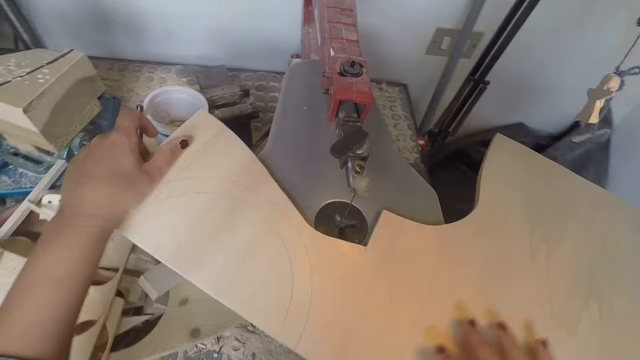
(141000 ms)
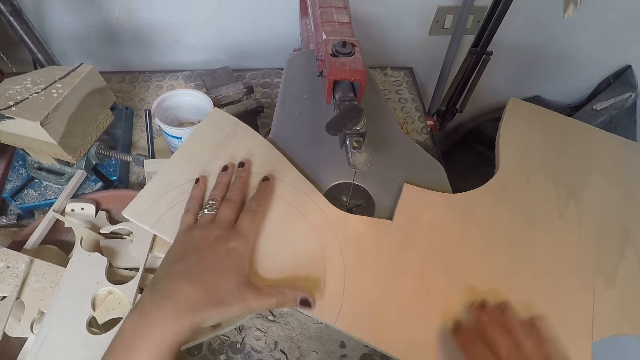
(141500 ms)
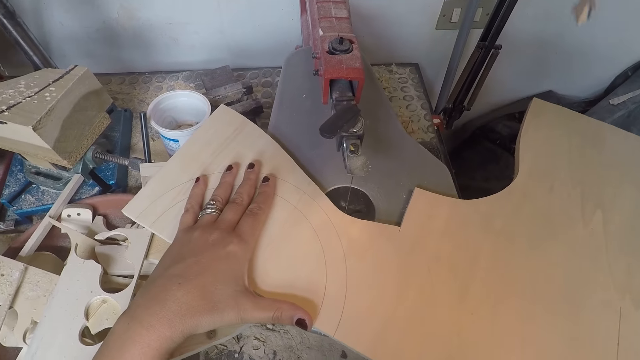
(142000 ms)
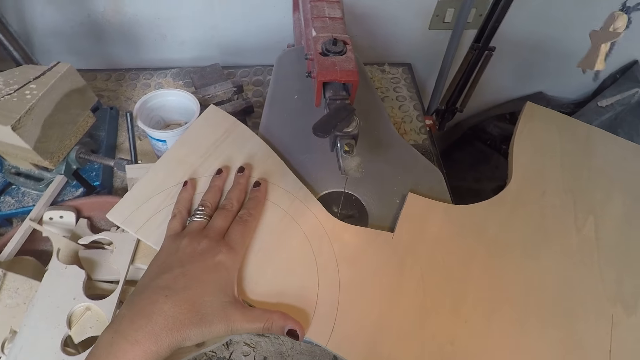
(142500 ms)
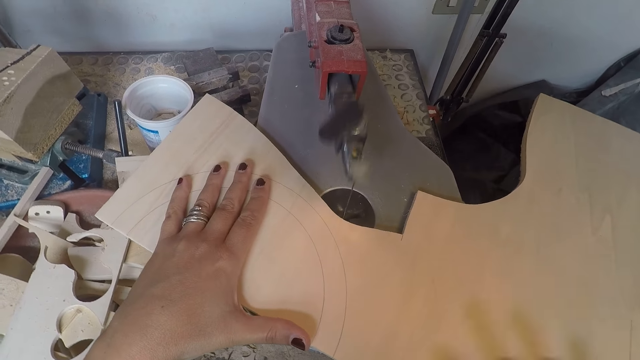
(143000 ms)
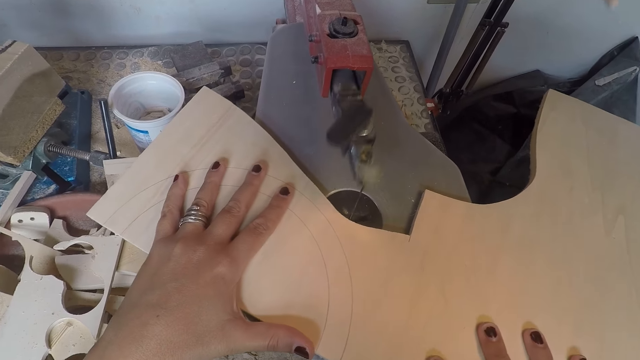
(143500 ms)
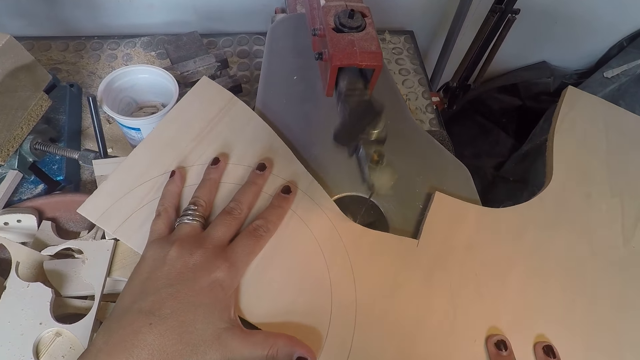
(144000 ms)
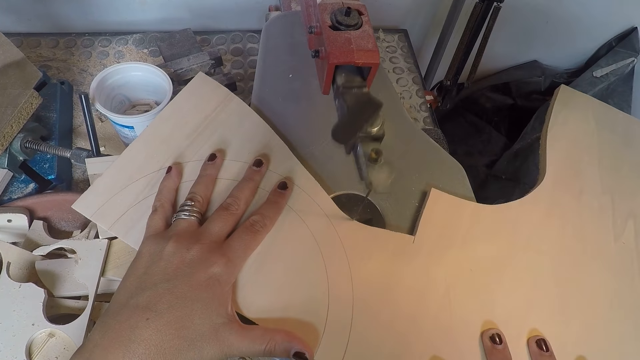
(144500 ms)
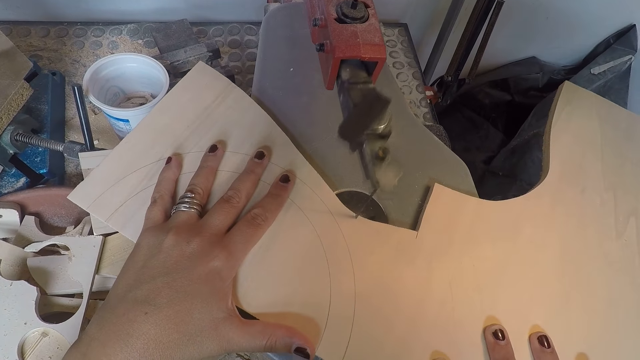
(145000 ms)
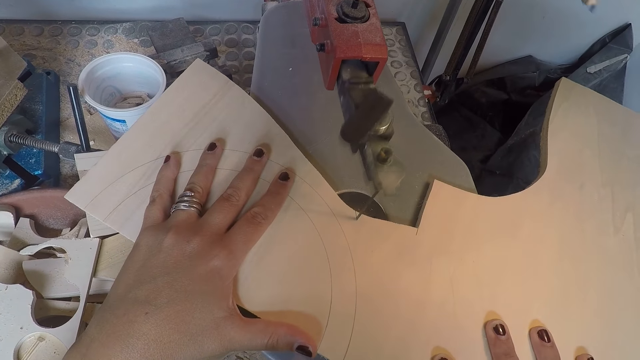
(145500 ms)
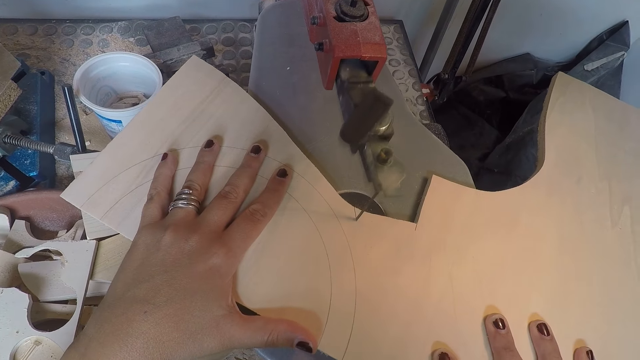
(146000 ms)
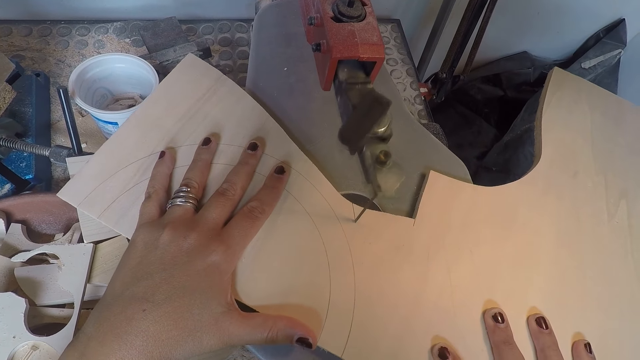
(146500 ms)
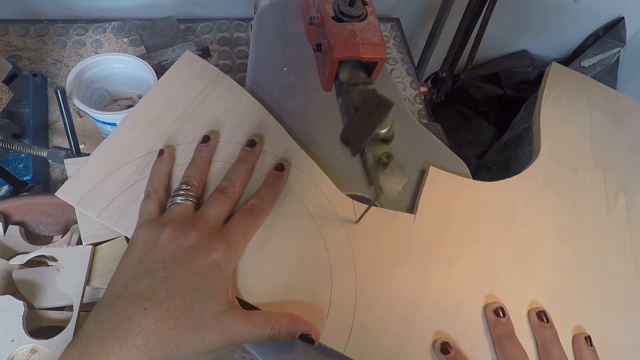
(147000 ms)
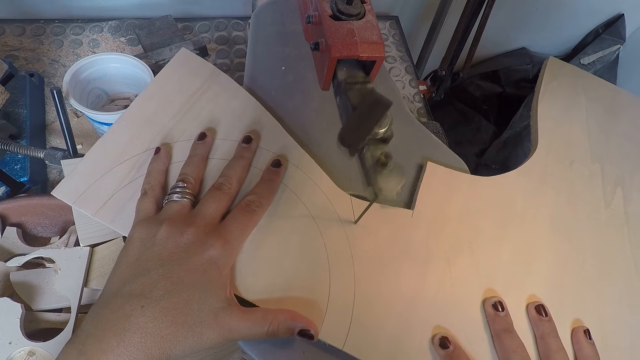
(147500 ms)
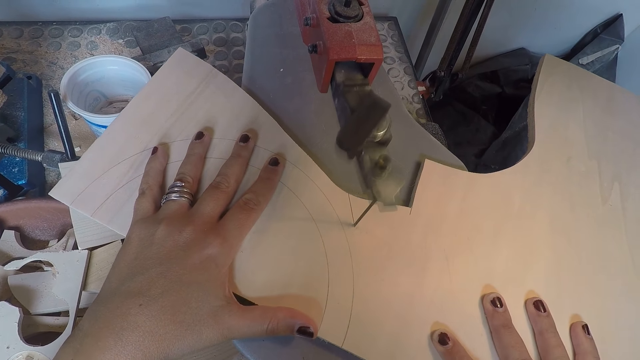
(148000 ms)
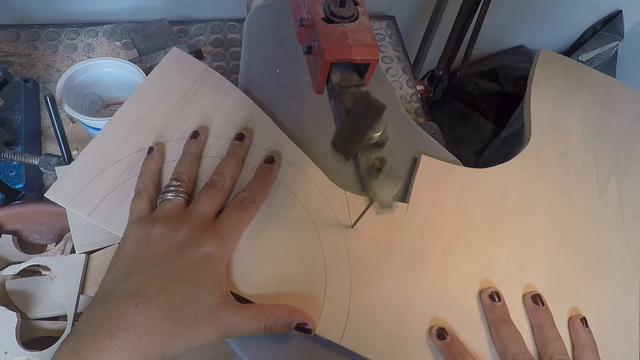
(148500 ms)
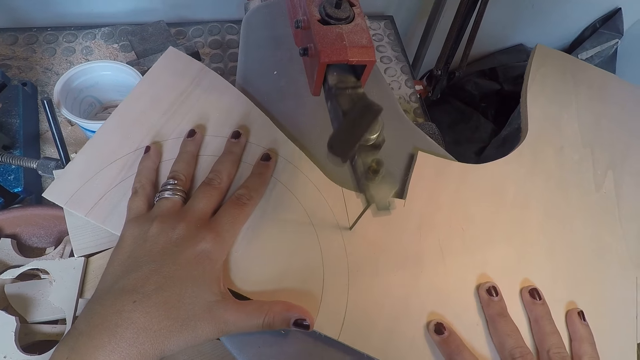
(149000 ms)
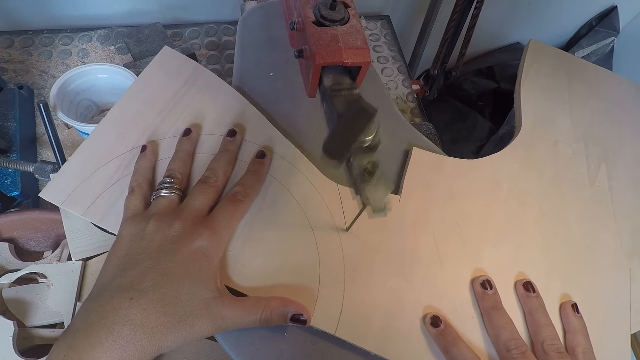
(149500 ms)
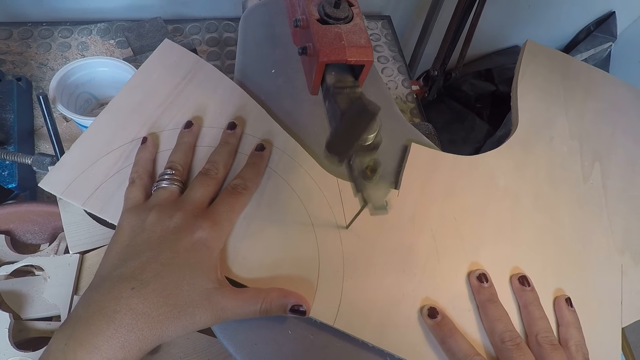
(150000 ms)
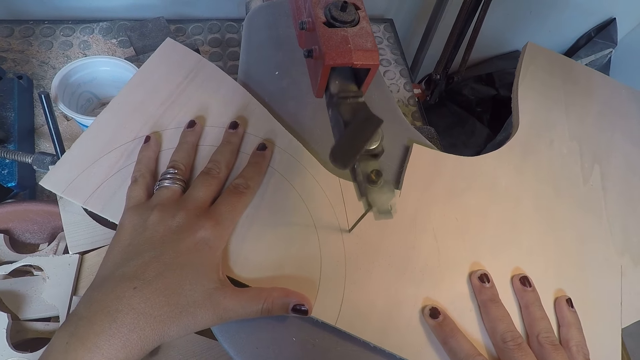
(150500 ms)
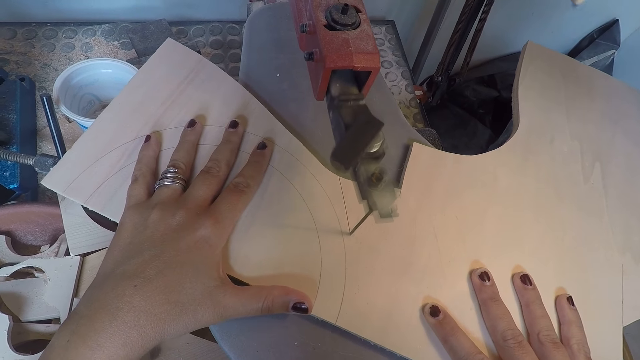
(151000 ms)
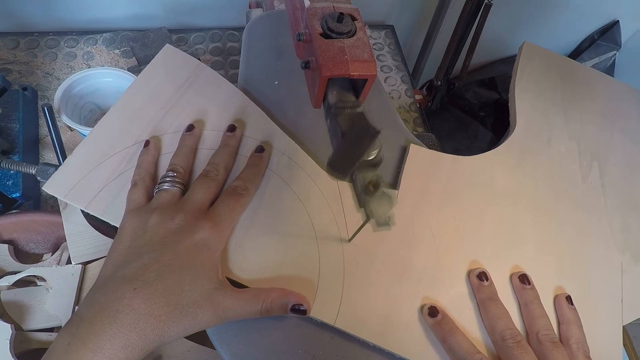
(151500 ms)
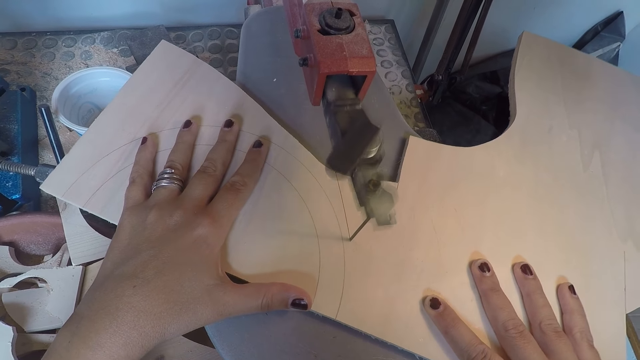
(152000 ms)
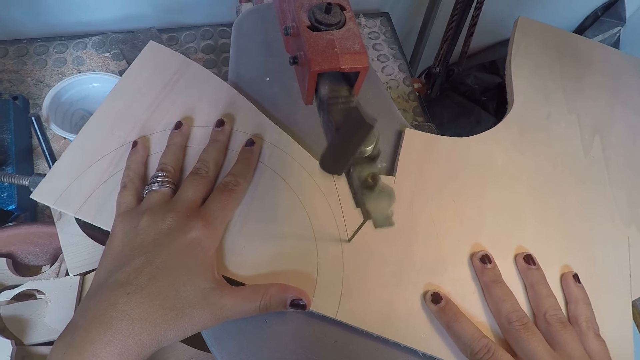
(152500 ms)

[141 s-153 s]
The camera wearer sets the plywood under the saw machine with both hands. They cut the plywood in both hands with the saw machine.

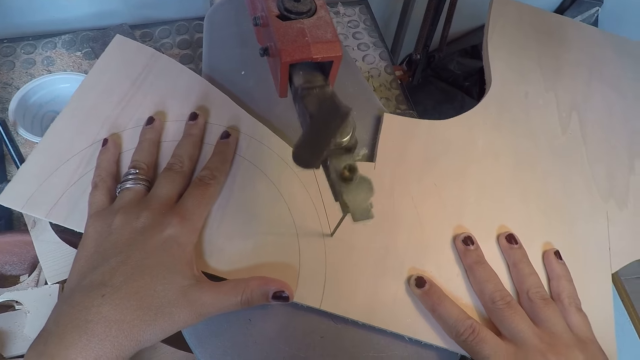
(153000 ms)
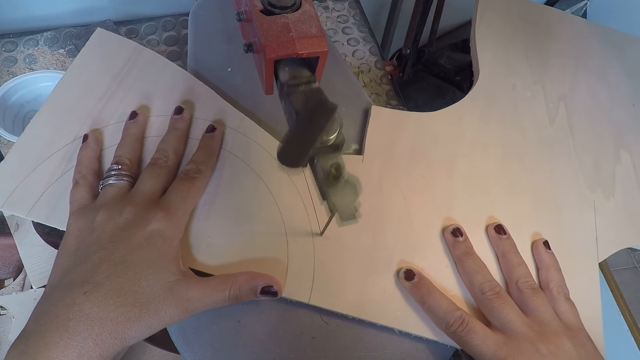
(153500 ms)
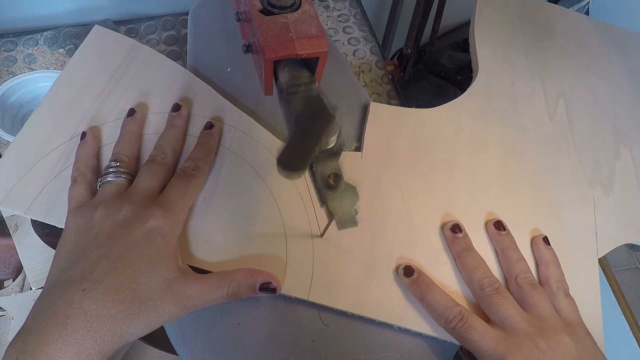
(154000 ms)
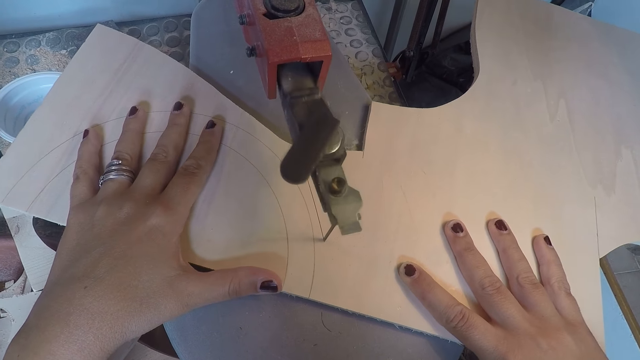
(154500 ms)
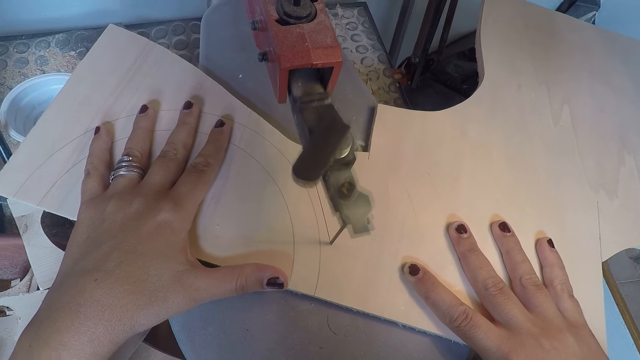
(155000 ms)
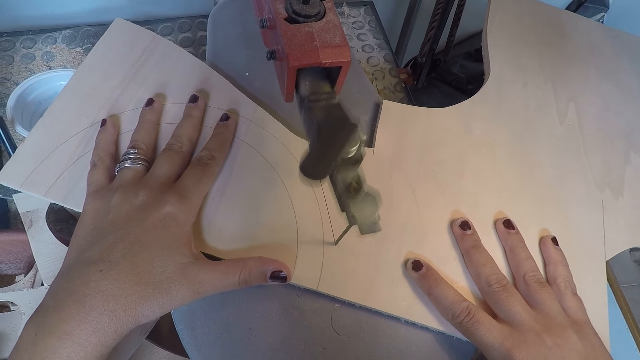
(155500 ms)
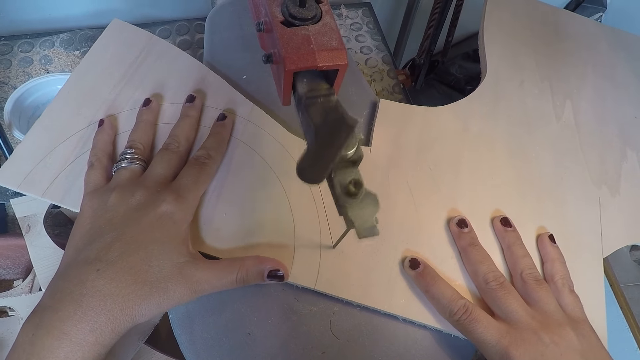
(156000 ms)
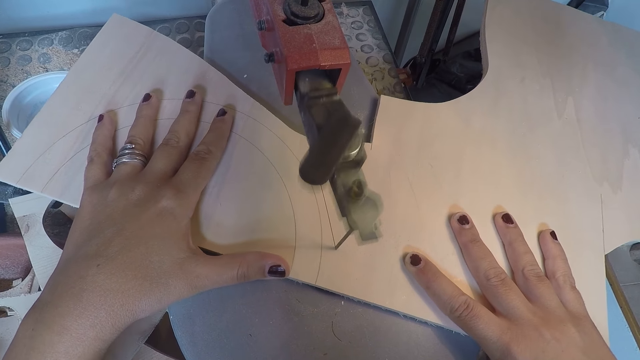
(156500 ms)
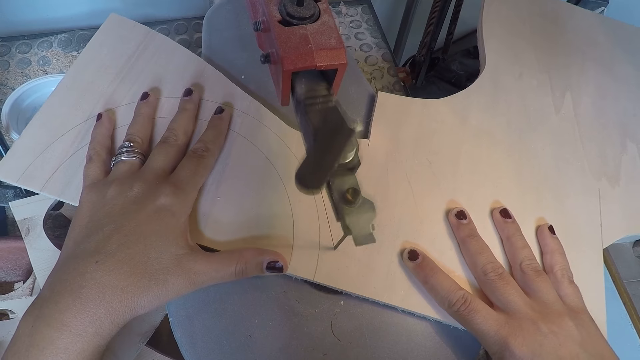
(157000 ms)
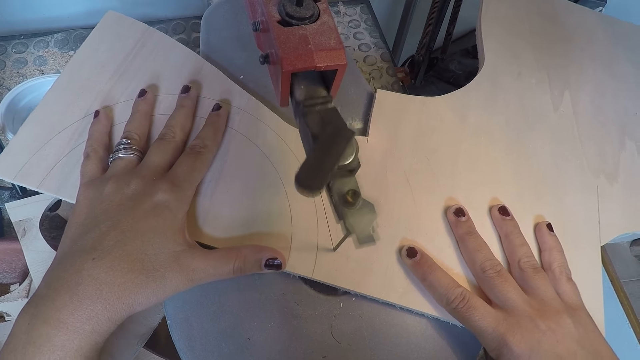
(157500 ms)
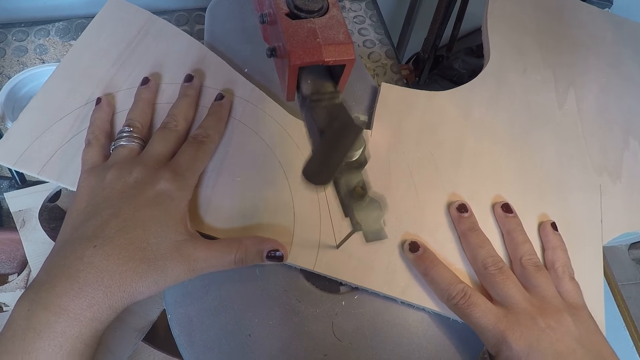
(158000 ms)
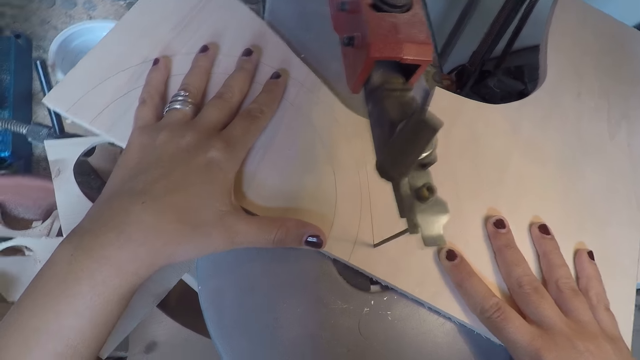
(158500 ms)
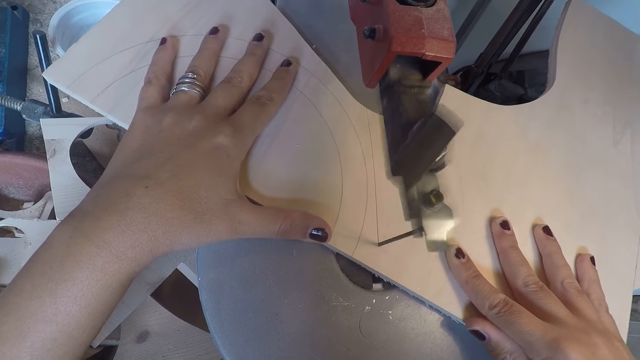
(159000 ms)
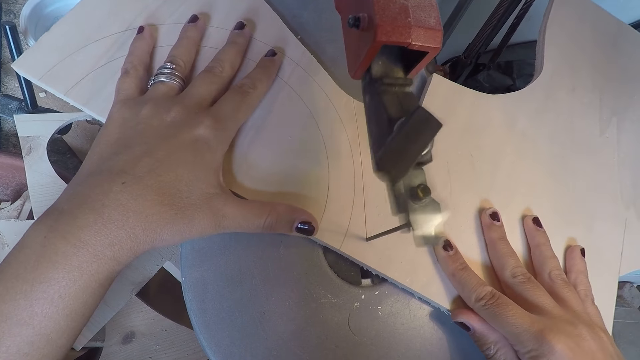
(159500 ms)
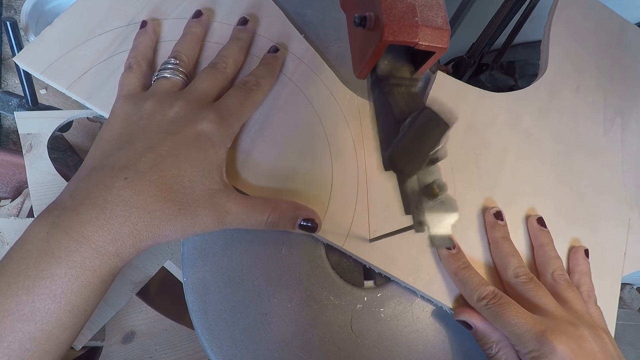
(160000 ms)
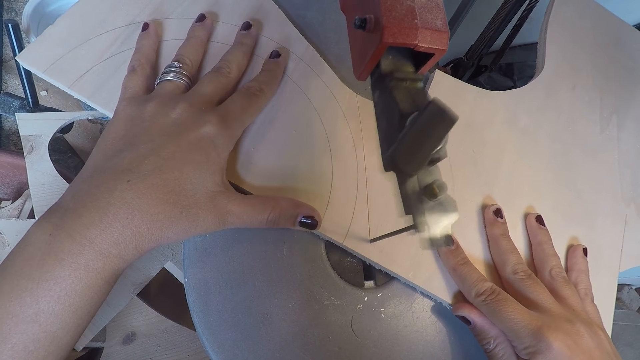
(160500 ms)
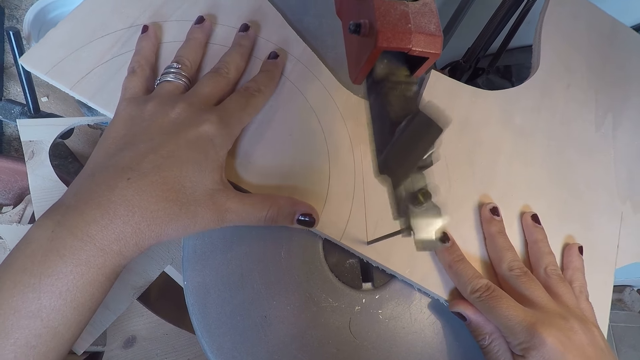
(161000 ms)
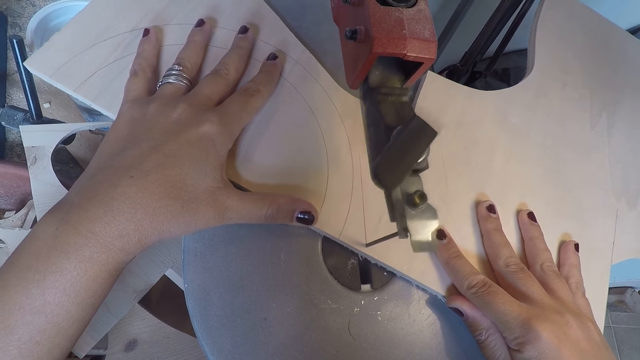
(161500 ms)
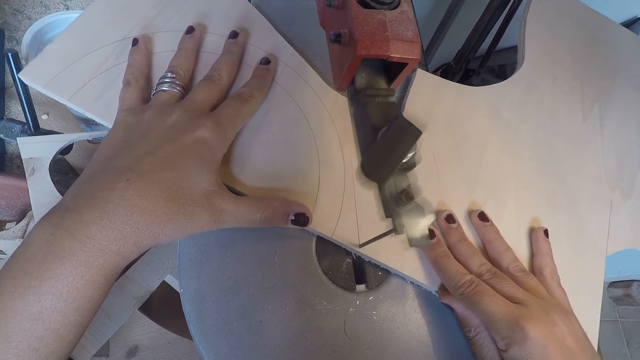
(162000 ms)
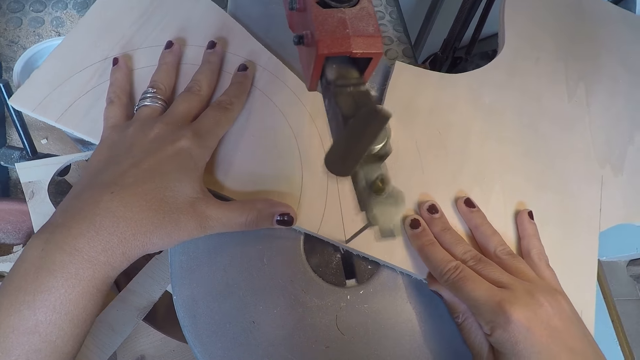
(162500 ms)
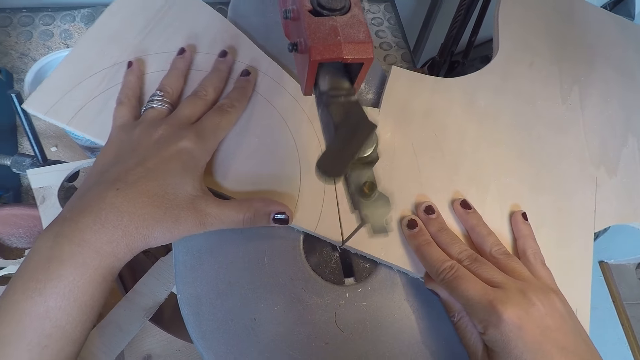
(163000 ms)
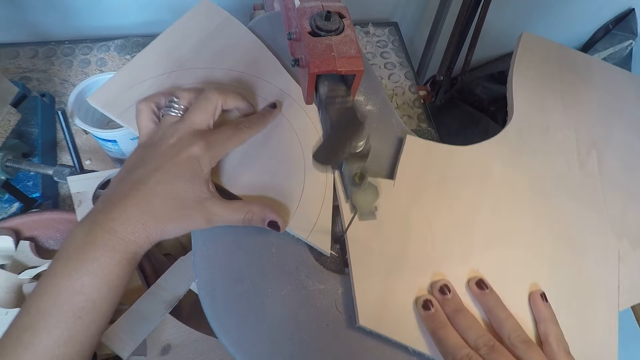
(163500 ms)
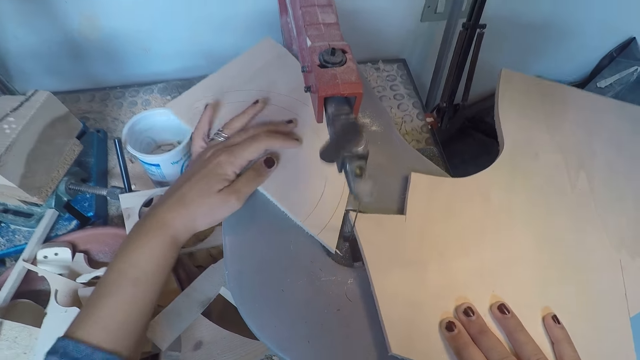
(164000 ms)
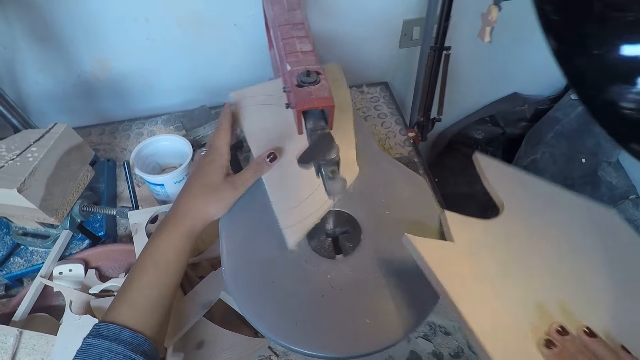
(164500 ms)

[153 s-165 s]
The camera wearer shifts the plywood with both hands. She removes the plywood from the machine in her right hand.
